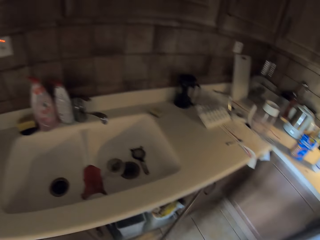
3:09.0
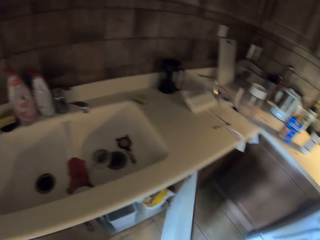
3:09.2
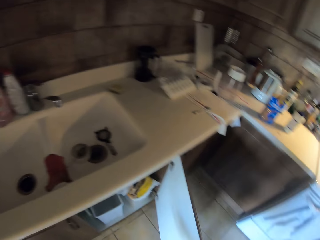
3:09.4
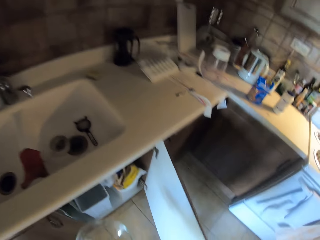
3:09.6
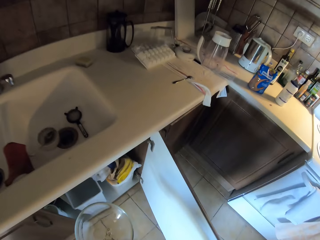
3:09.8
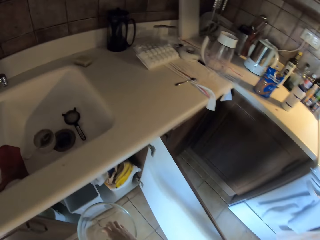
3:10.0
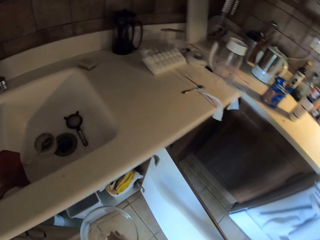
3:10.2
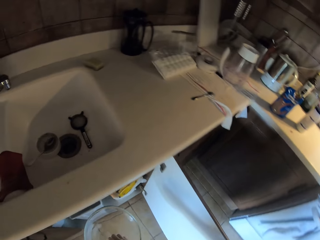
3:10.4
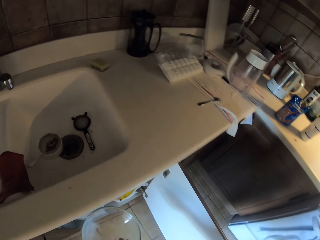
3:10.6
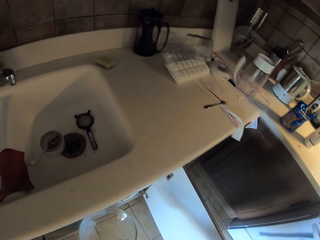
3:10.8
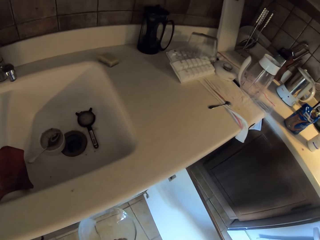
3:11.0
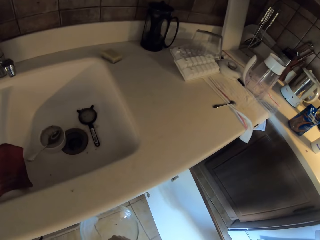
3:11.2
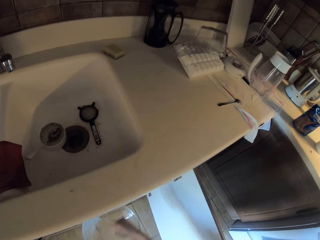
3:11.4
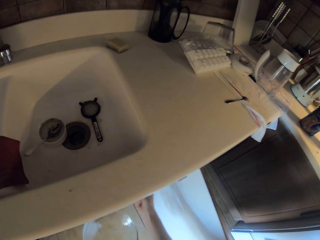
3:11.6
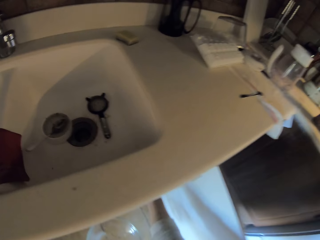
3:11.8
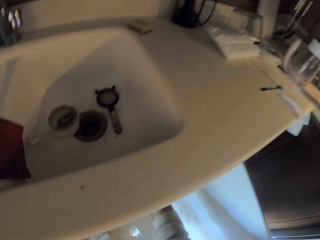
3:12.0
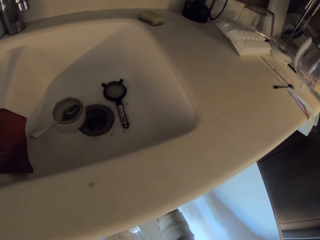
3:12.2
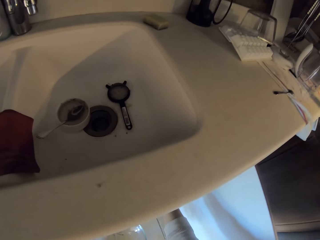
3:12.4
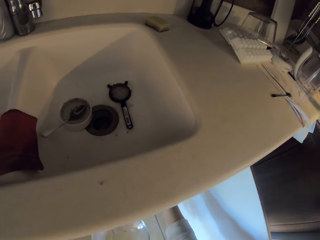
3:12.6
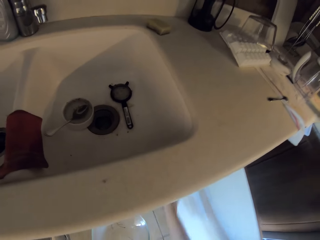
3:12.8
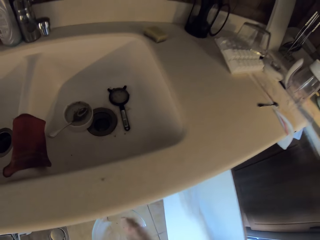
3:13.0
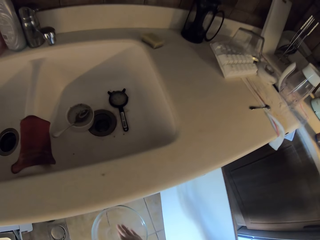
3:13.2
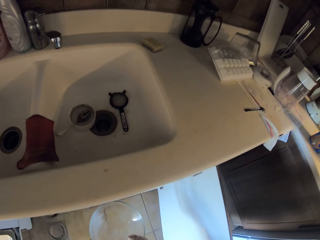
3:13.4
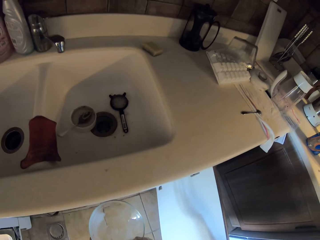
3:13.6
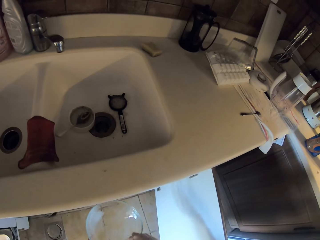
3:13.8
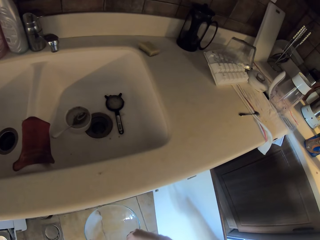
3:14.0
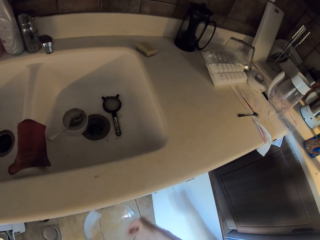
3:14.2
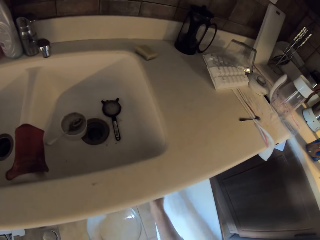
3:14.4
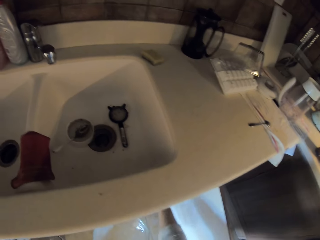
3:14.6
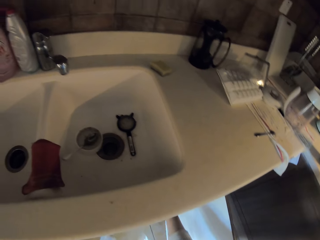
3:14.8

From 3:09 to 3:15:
The camera wearer opens the kitchen cabinet. They pick something from the bowl. They put something on another plate. They throw something in the cabinet. They pick something from the bowl.

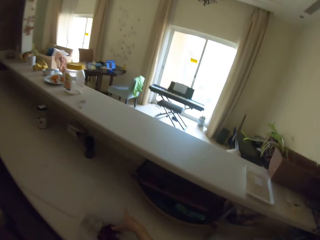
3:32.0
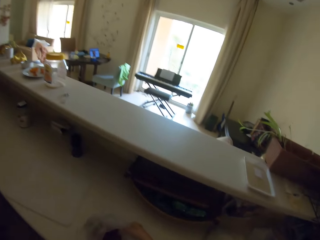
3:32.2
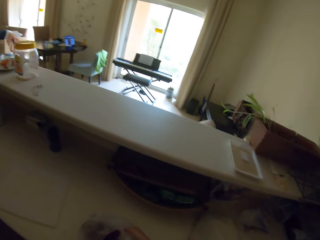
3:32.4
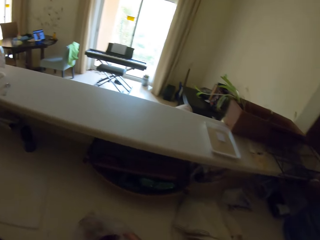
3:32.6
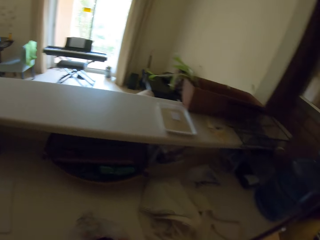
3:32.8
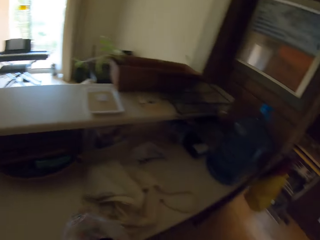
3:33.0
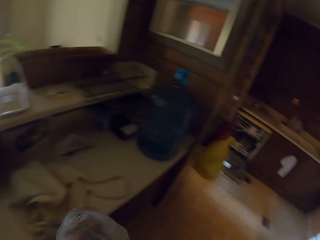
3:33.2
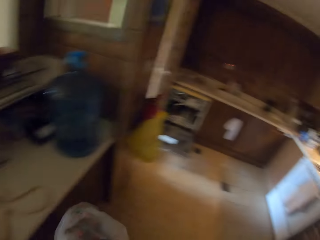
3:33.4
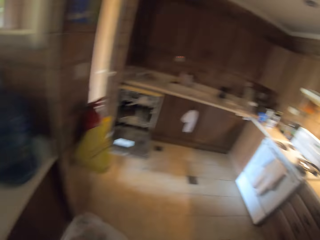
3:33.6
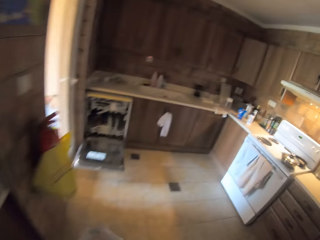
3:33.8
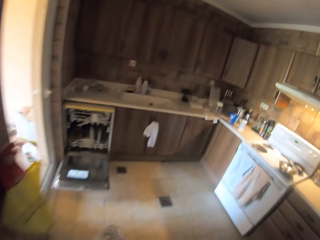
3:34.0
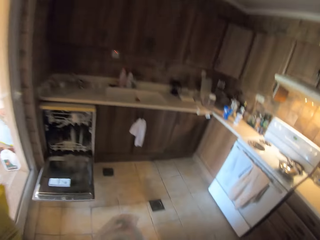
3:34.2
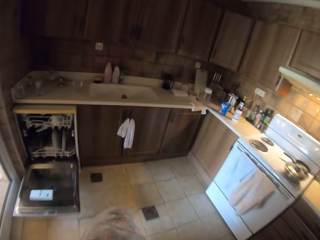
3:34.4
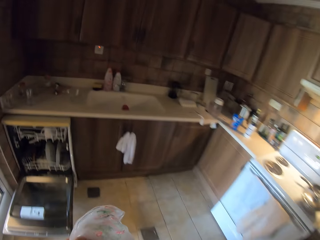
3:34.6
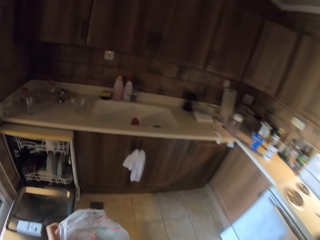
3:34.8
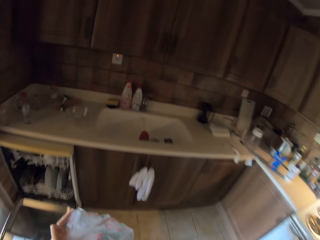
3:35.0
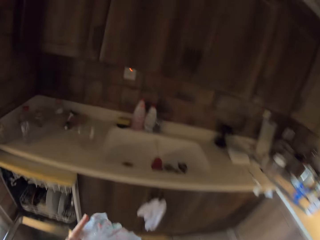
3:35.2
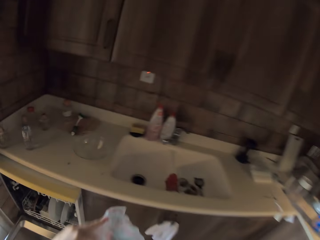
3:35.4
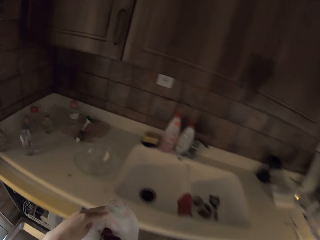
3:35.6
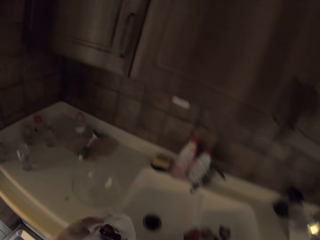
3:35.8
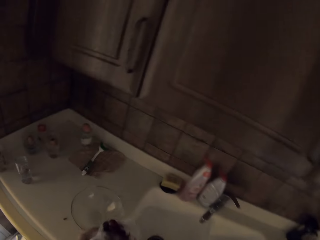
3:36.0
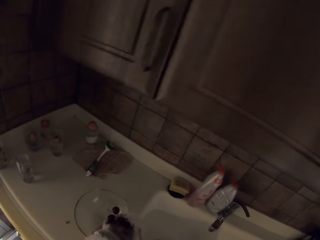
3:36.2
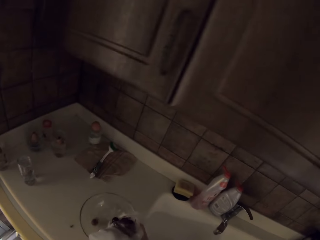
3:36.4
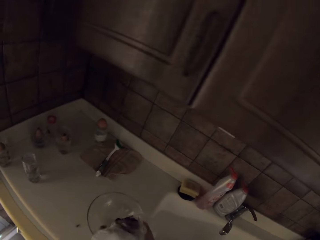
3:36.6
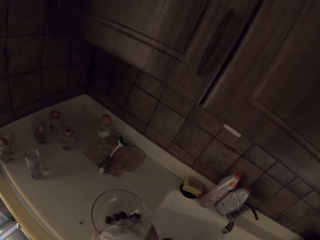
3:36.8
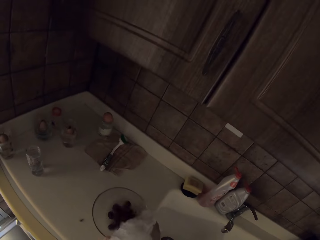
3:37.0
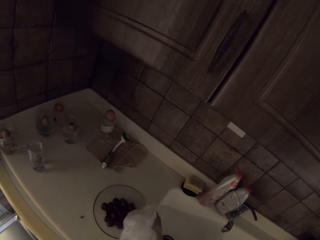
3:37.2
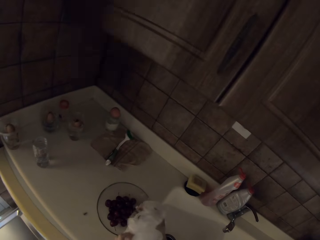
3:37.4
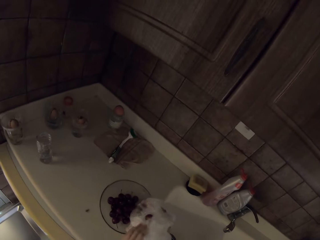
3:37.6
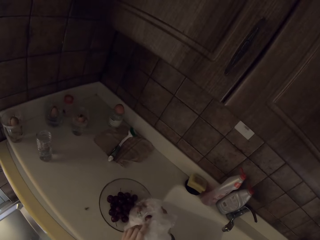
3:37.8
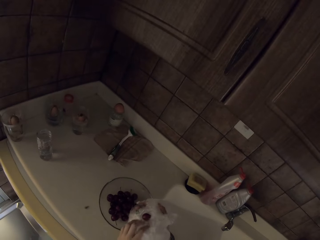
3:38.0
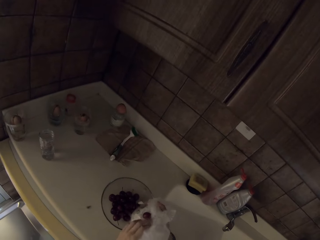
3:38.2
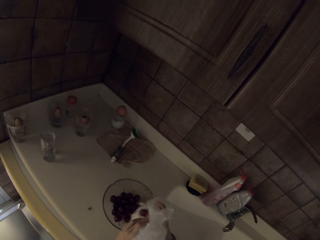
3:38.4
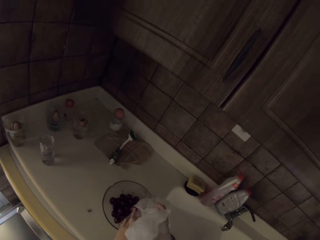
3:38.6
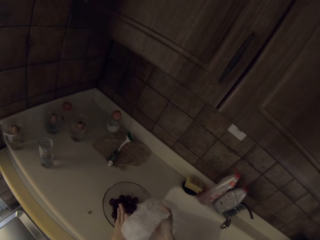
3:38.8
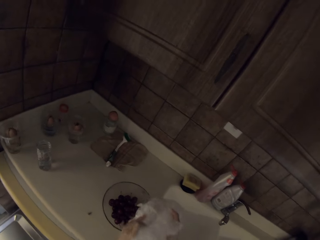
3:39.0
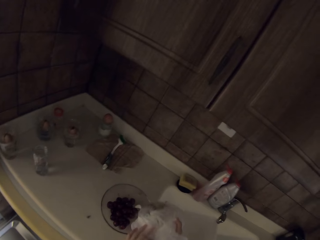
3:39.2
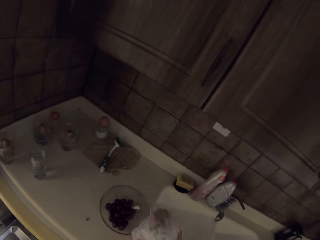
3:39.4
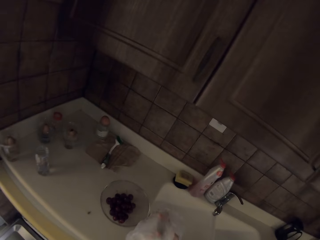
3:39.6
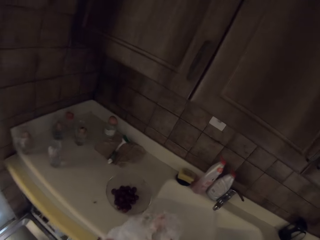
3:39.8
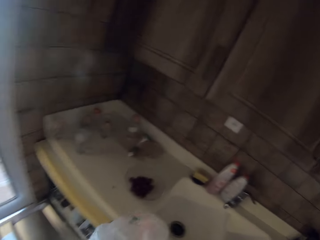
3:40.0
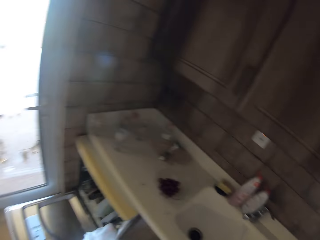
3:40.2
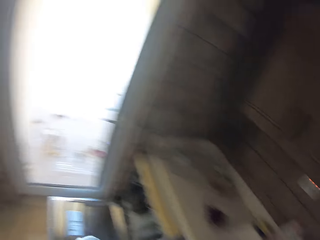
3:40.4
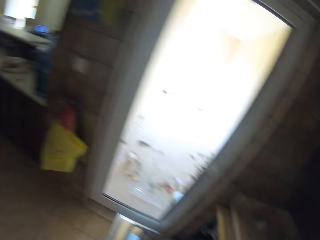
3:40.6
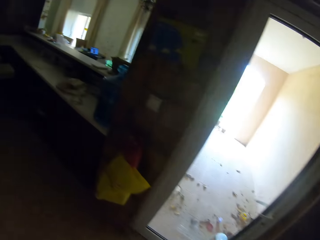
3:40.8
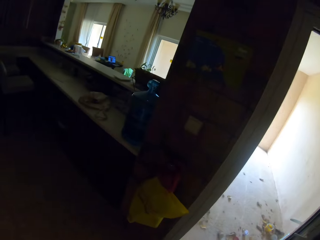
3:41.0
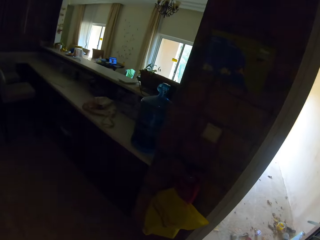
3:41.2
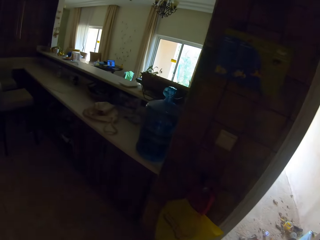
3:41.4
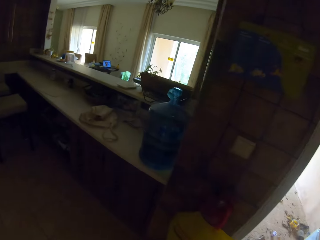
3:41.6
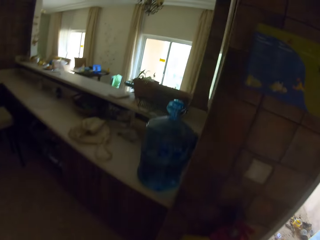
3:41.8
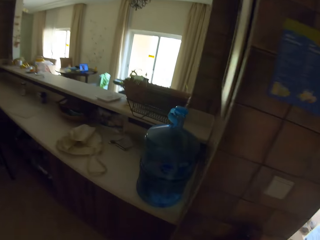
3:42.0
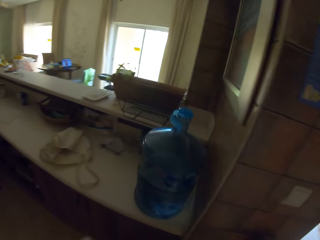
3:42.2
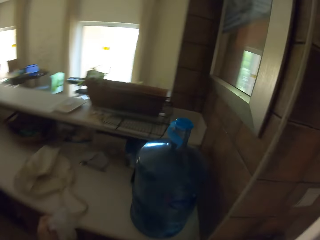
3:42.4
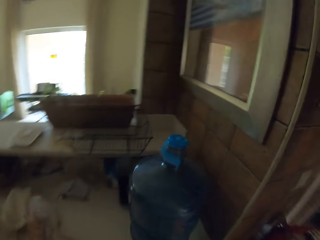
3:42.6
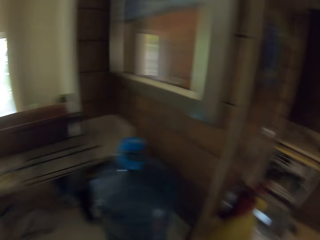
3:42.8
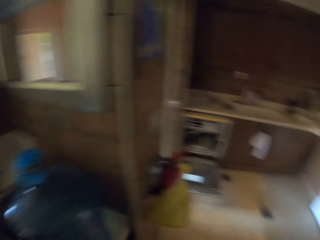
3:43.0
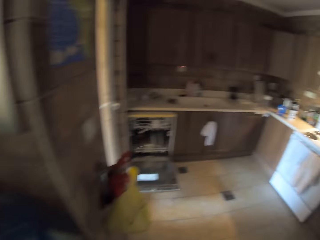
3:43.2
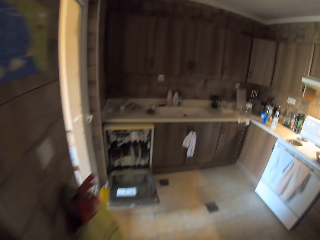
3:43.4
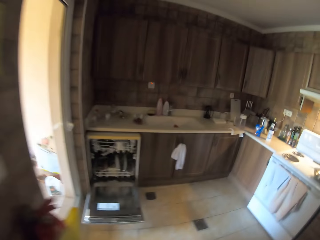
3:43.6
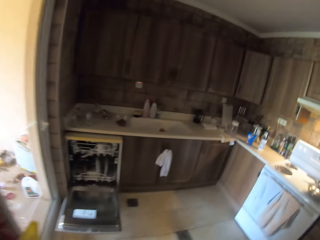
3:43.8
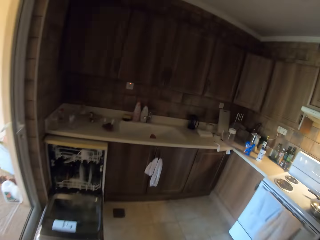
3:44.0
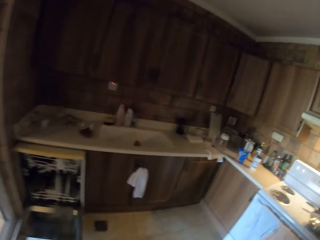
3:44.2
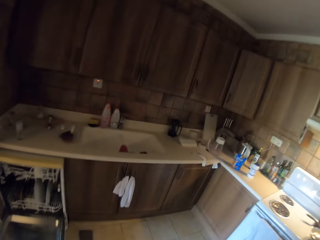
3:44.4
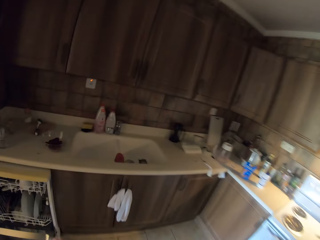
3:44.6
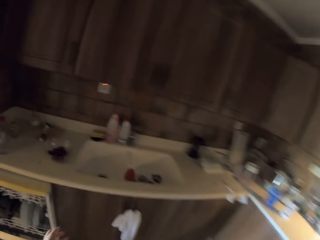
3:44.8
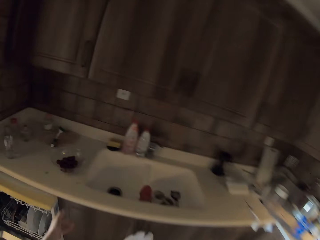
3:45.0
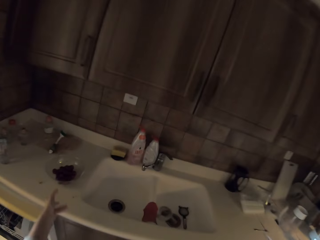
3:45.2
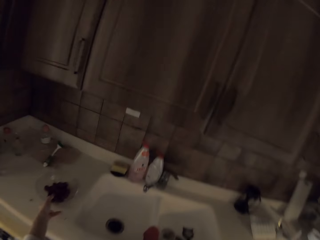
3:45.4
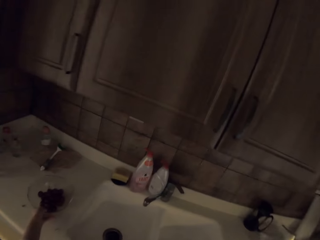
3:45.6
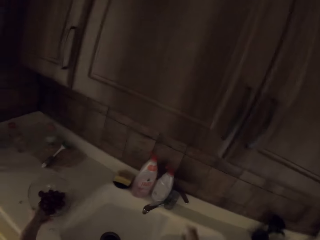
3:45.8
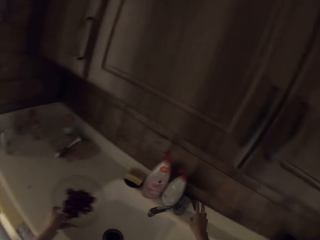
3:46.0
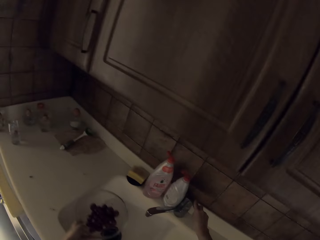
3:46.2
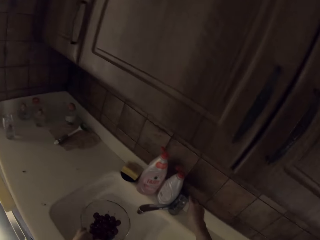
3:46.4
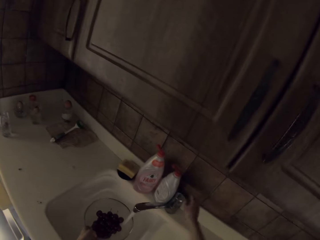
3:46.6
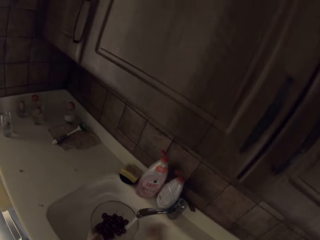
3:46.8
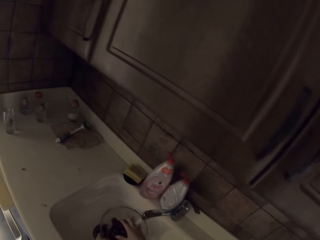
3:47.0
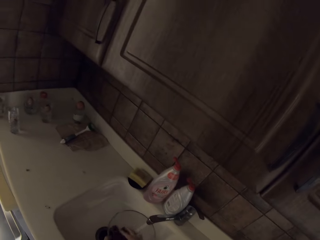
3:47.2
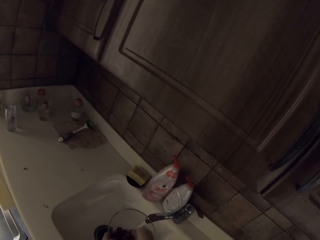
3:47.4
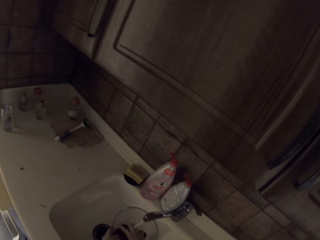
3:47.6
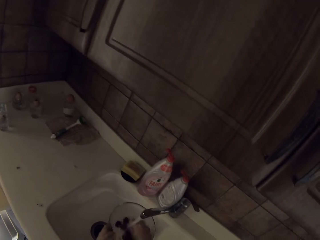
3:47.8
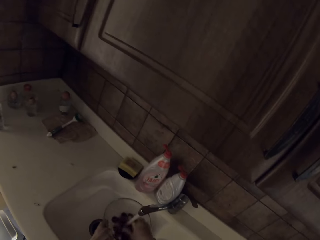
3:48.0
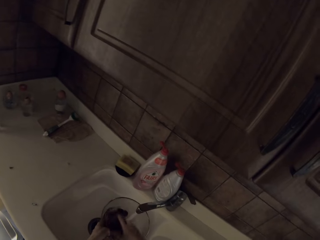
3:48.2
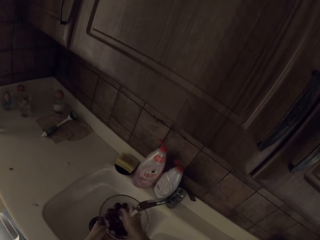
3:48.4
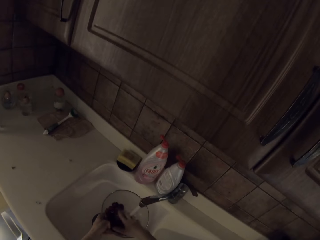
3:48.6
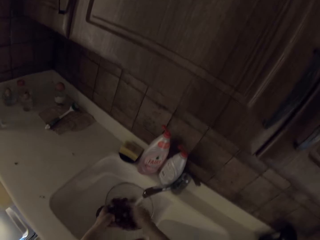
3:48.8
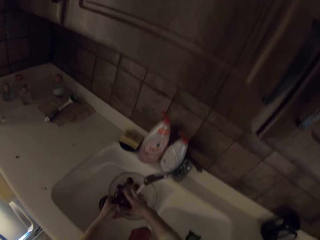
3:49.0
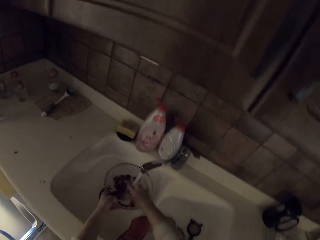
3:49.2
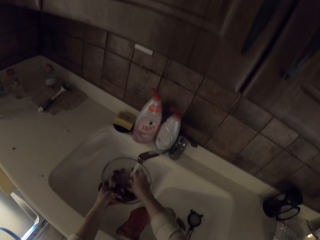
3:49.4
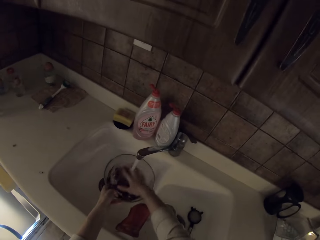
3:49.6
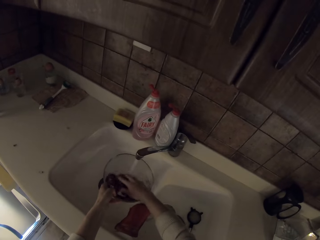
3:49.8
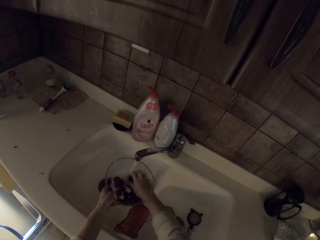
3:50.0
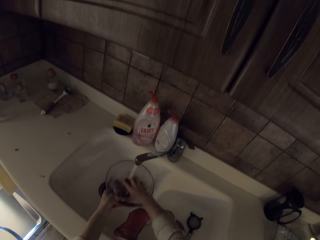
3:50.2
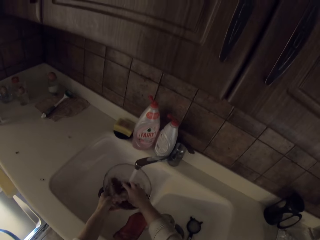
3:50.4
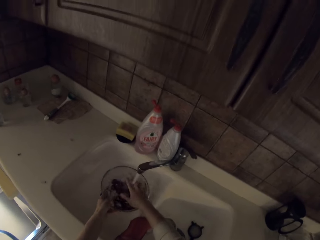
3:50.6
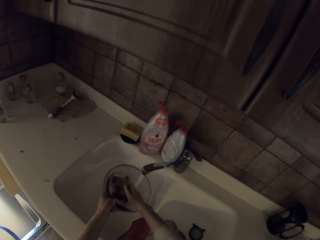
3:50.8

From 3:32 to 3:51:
The camera wearer takes the plastic bag on the shelf. They pour grapes in the bowl. They throw the plastic bag on the table. They pick the bowl with grapes. They open the water tap. They wash the grapes in the bowl with water in the sink.
